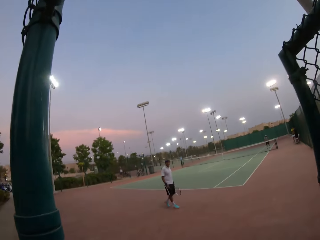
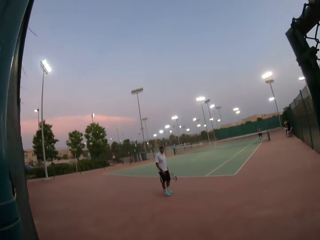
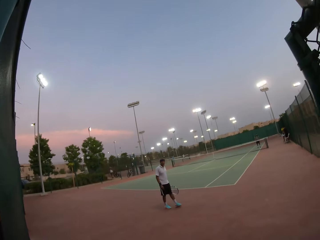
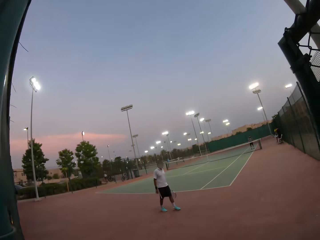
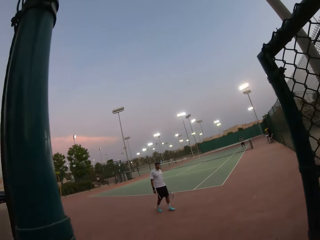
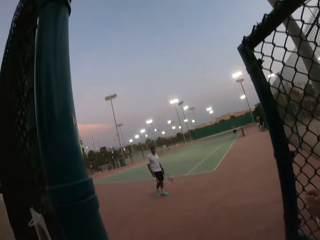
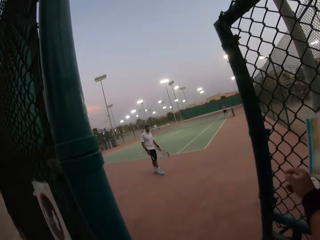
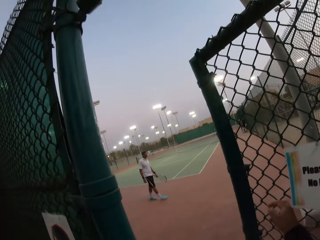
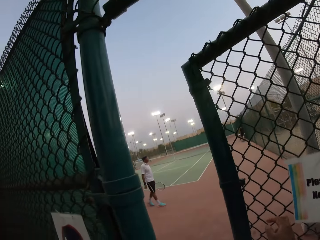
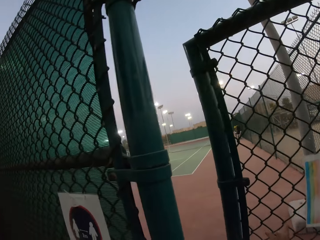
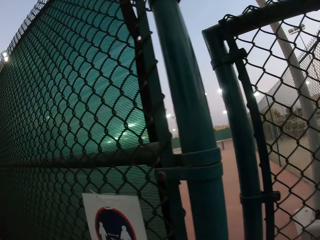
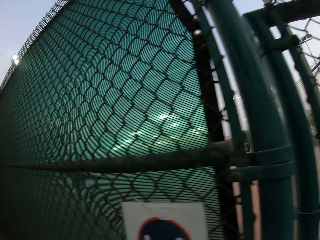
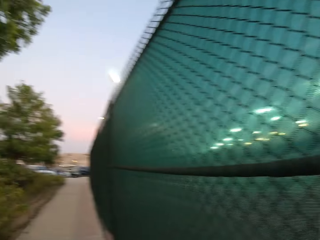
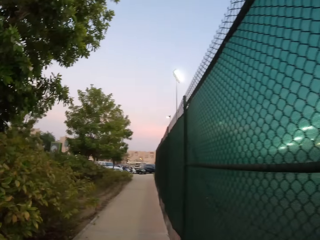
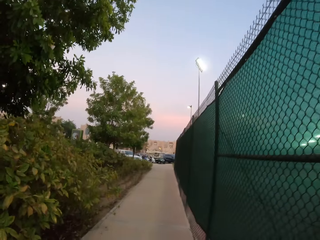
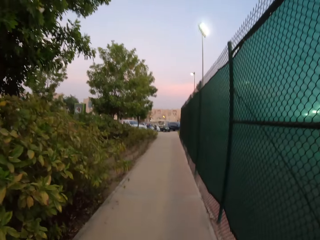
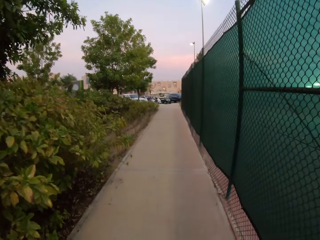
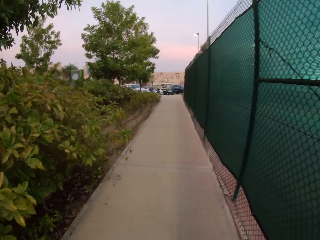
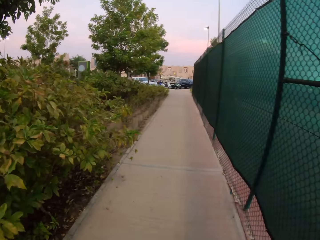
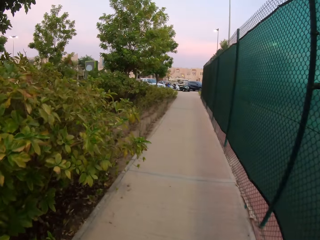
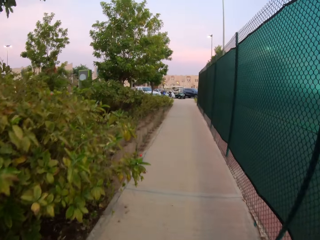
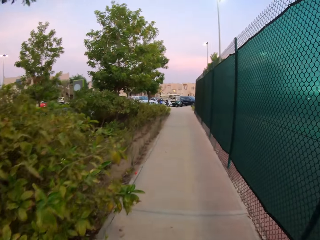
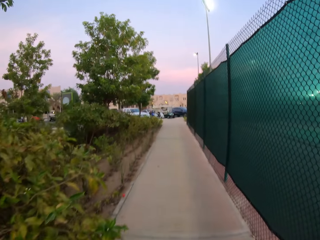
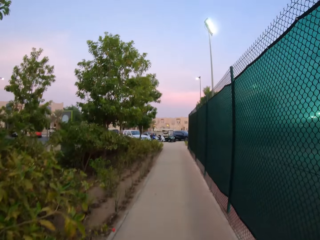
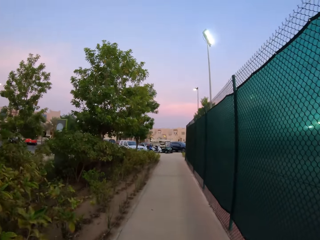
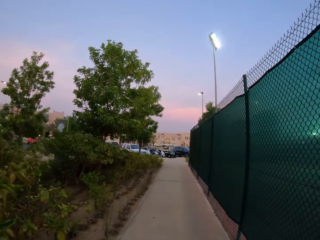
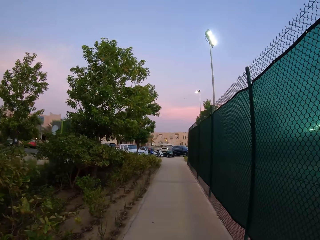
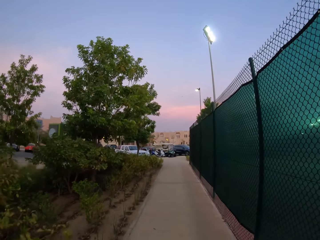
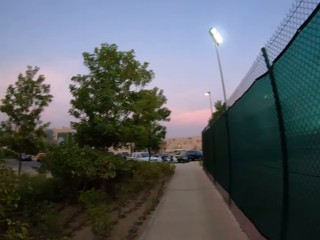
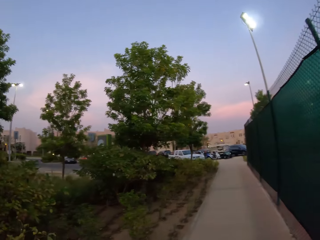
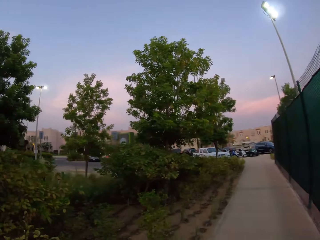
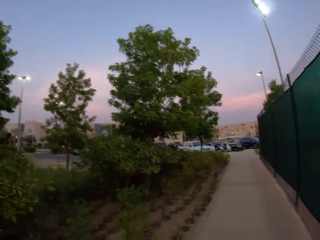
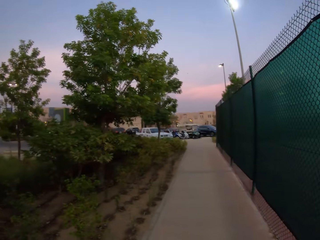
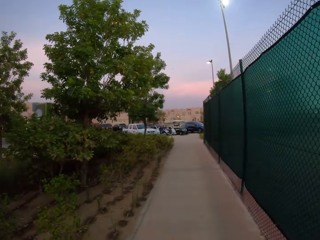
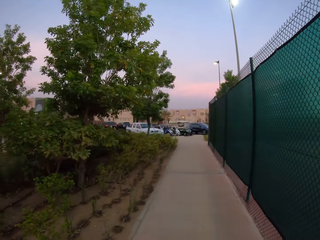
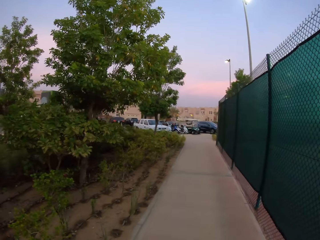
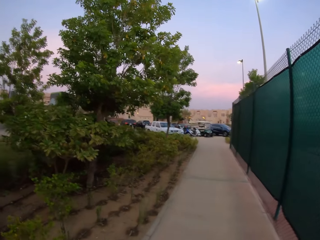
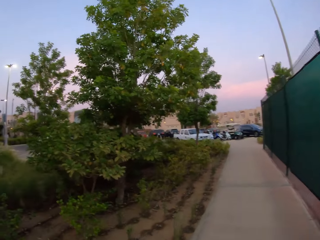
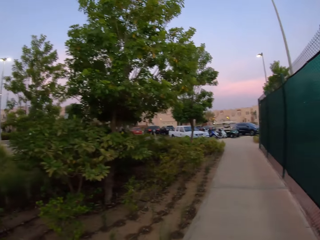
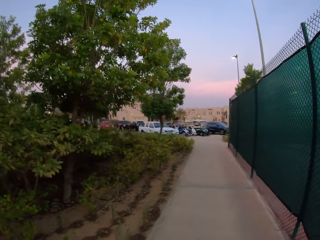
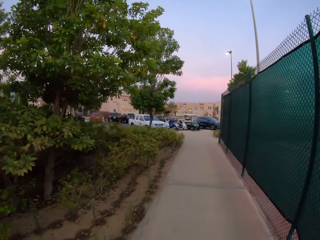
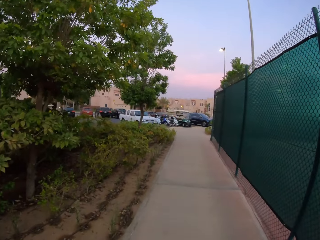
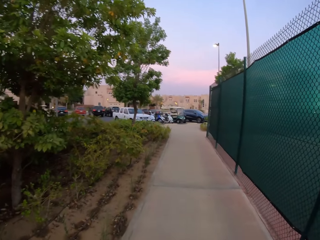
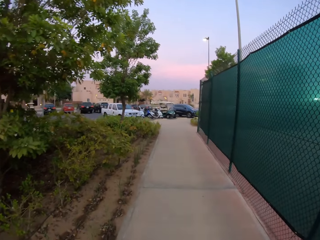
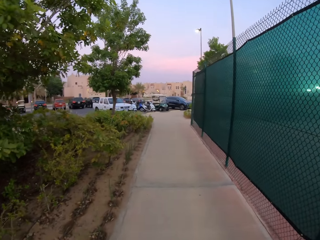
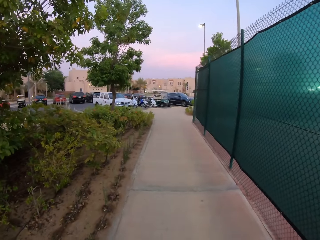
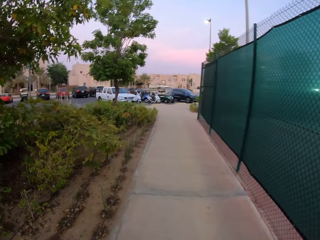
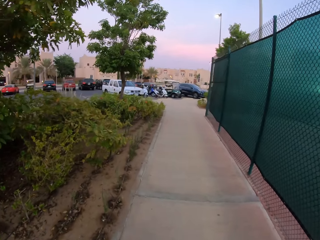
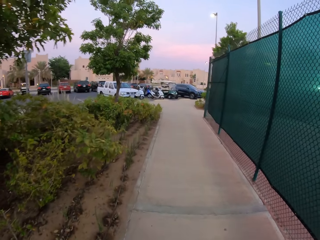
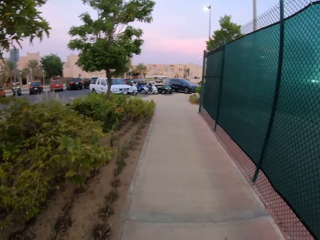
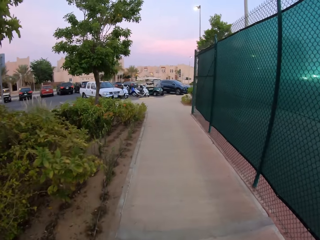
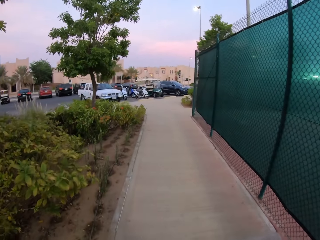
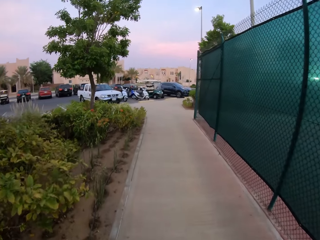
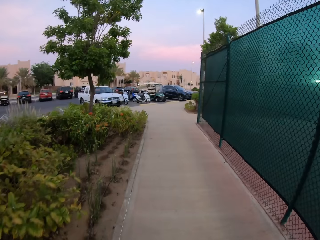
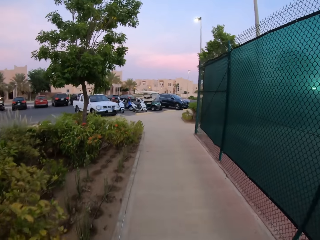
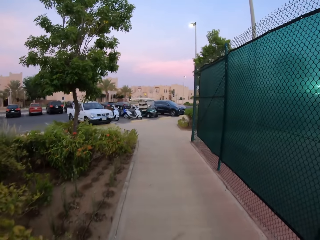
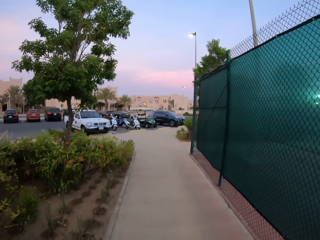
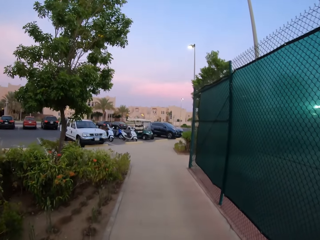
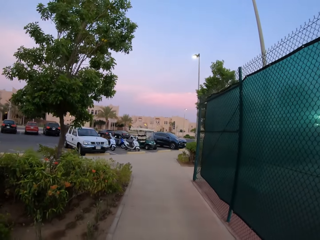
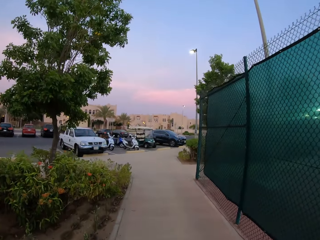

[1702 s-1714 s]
The camera wearer walks off the pitch. They close the gate. They walk on the sidewalk. They walk towards the parking.

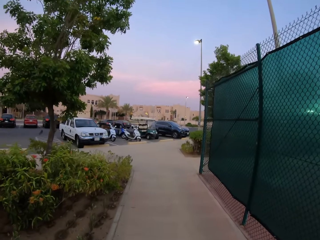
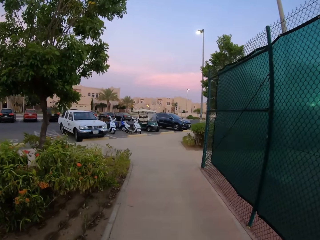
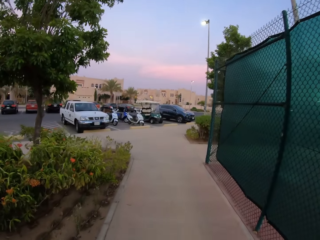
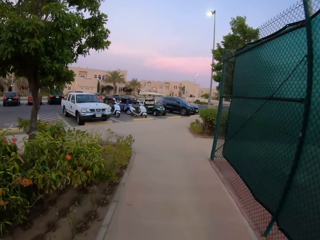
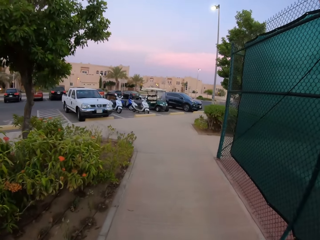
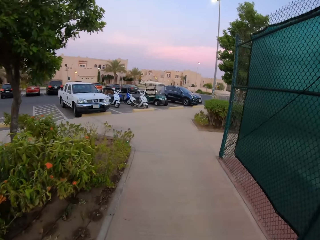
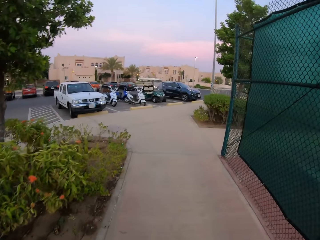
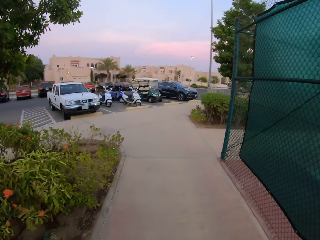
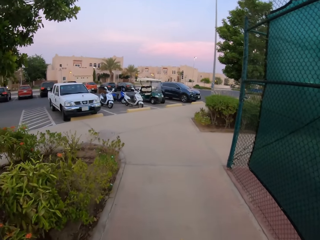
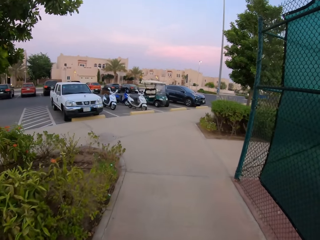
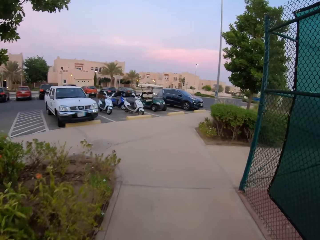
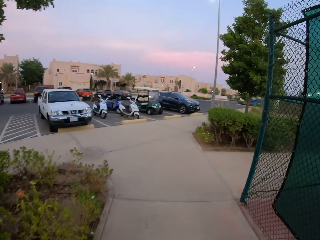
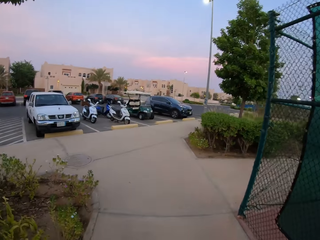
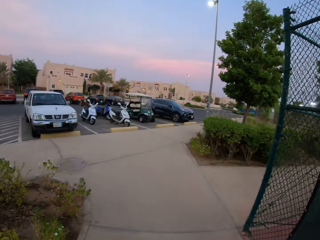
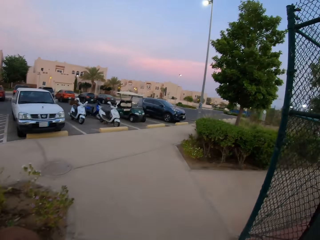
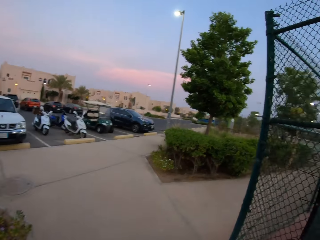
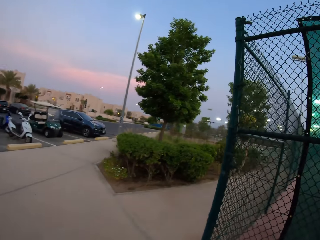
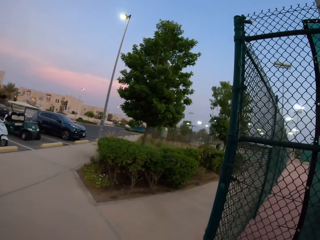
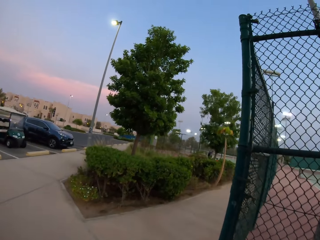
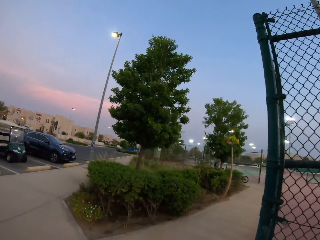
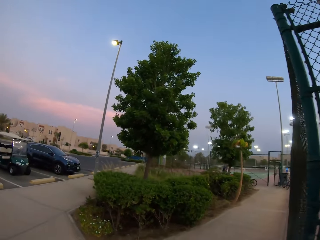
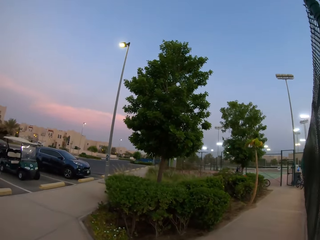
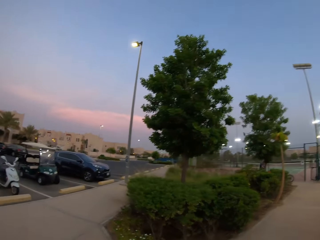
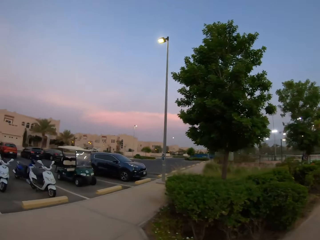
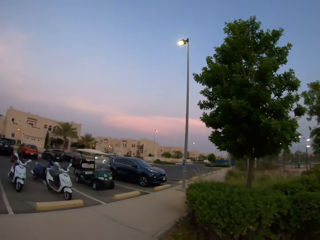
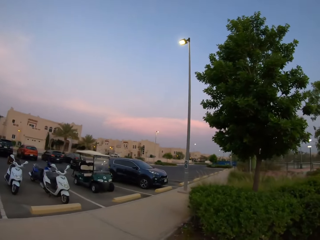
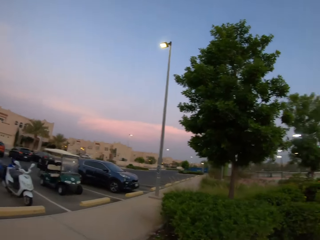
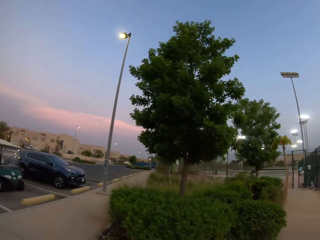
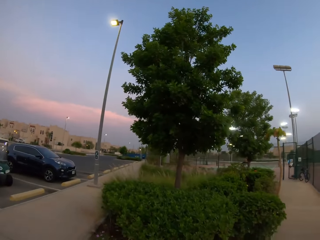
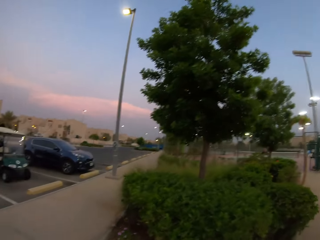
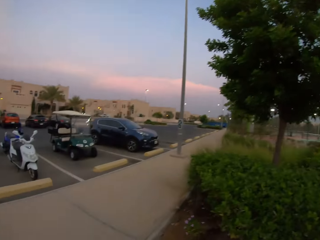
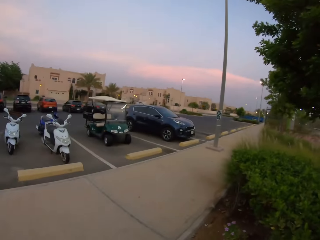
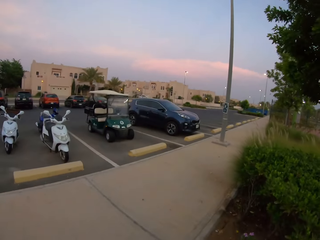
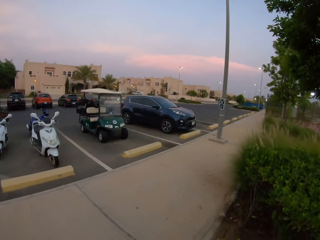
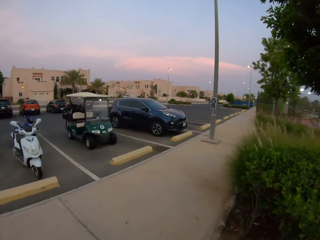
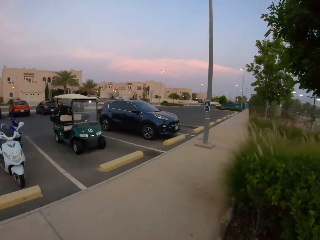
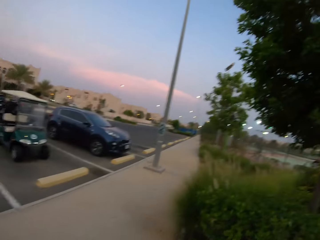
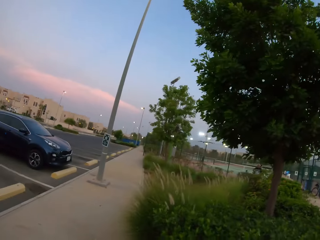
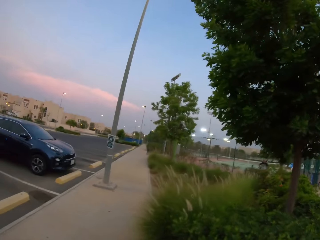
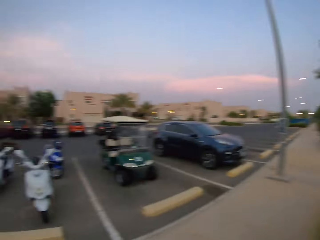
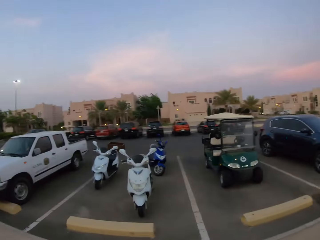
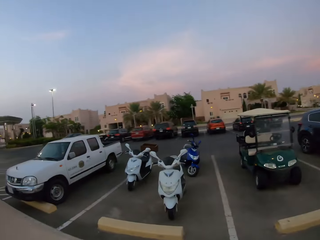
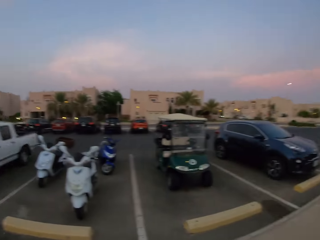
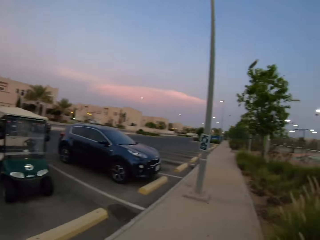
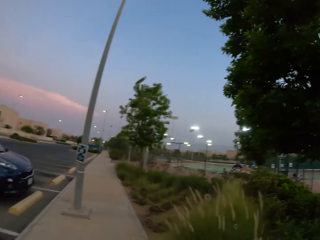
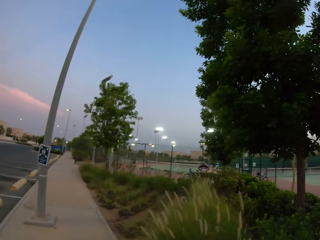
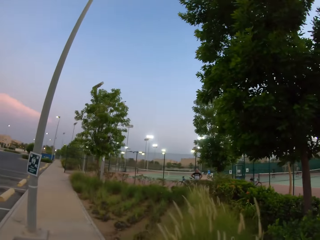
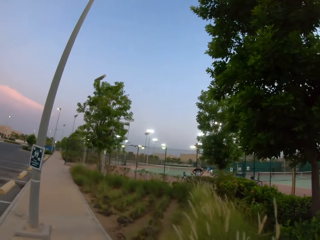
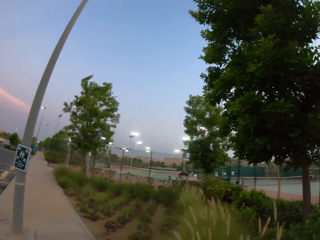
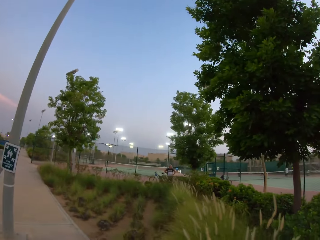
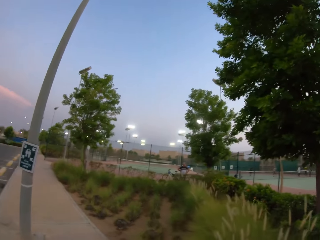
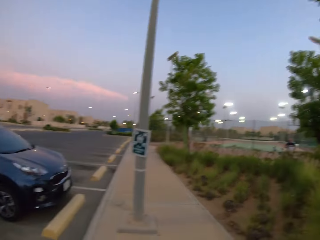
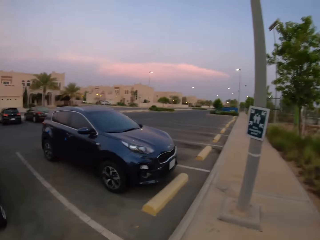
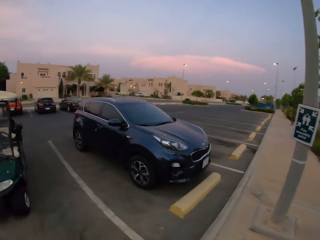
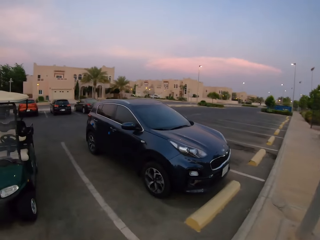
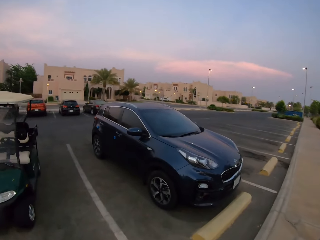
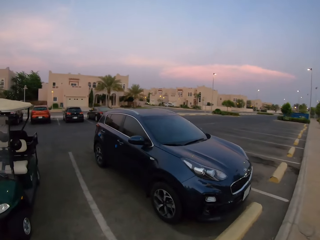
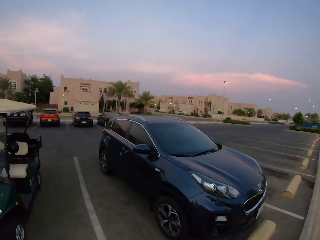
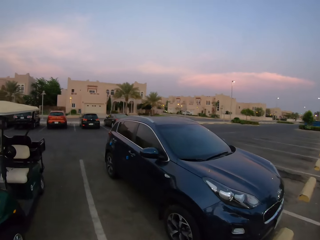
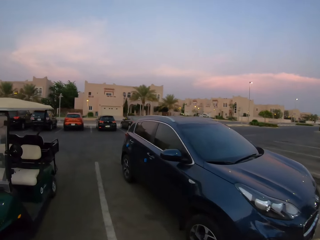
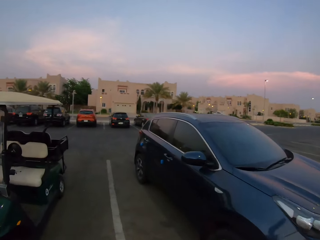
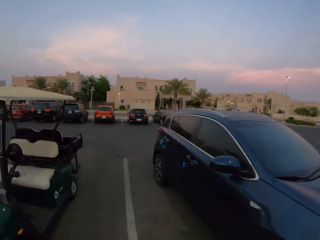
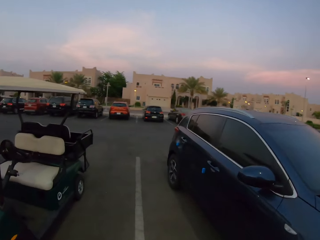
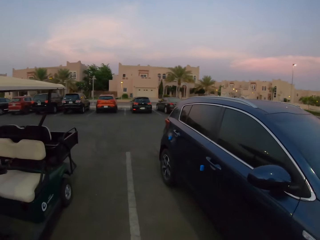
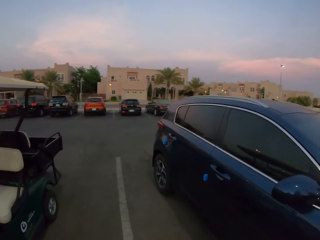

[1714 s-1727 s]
The camera wearer walks into the parking lot.
